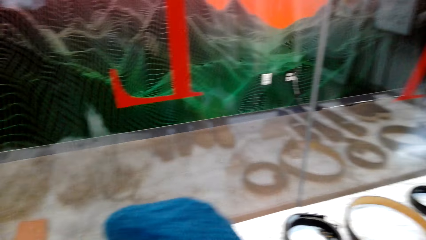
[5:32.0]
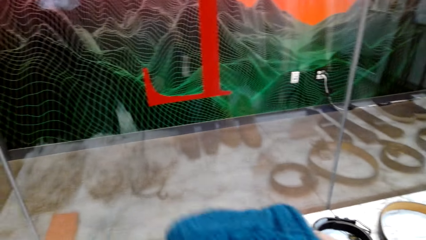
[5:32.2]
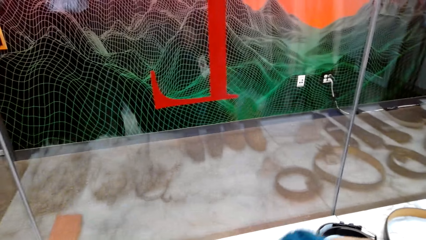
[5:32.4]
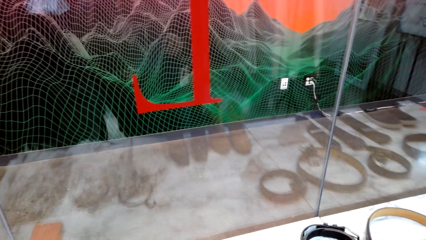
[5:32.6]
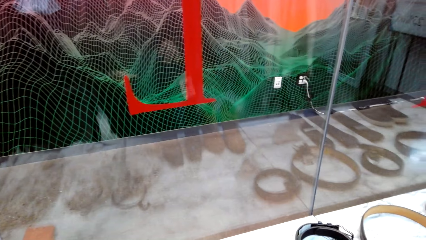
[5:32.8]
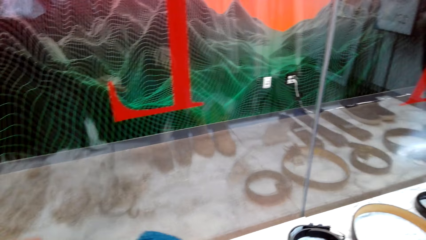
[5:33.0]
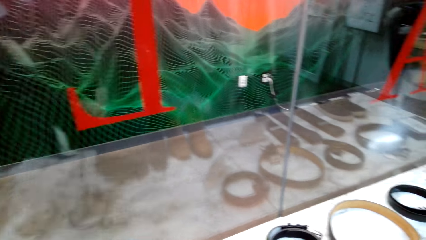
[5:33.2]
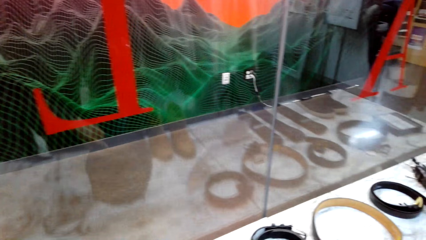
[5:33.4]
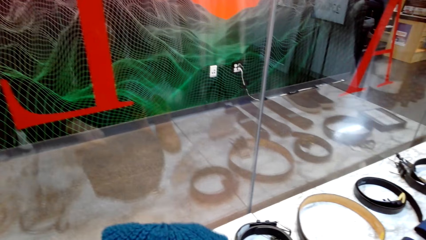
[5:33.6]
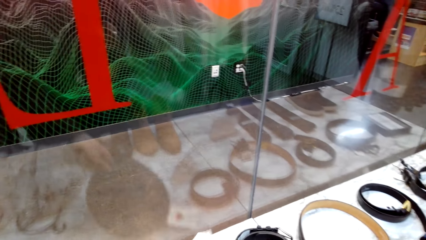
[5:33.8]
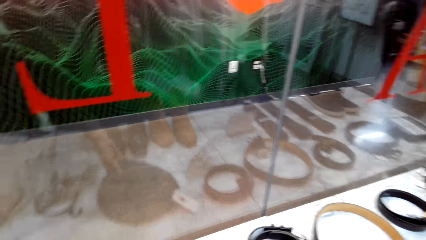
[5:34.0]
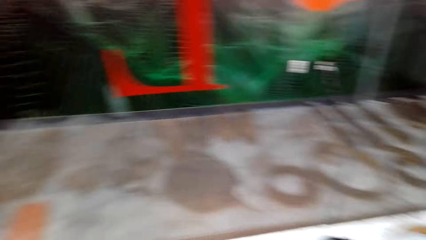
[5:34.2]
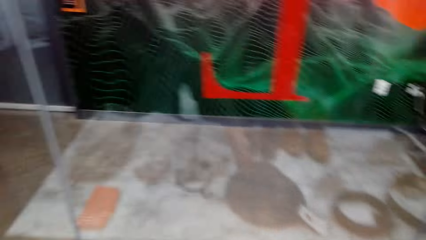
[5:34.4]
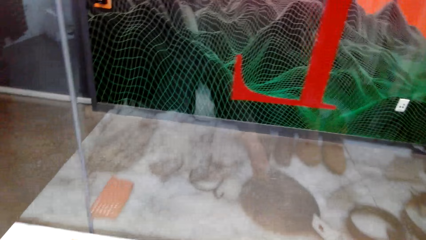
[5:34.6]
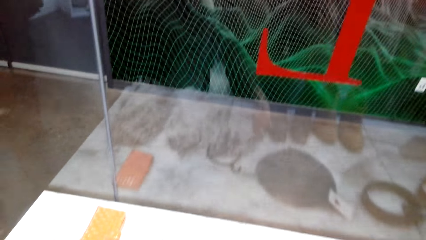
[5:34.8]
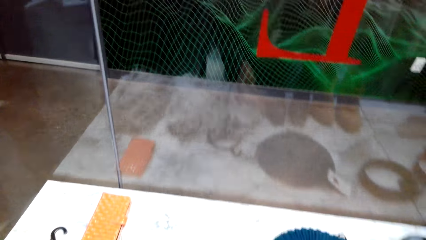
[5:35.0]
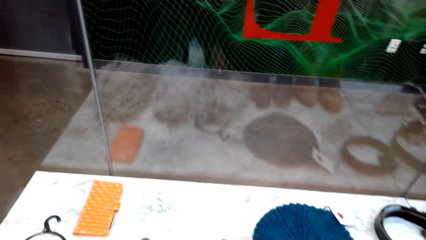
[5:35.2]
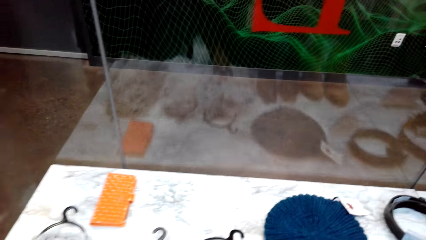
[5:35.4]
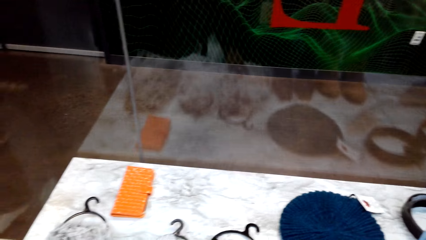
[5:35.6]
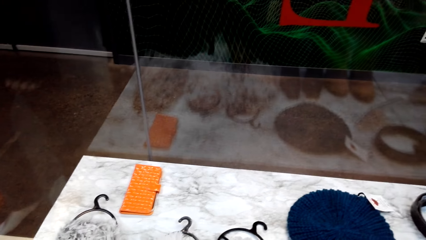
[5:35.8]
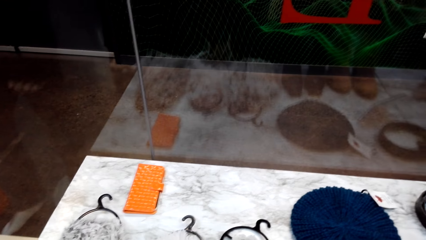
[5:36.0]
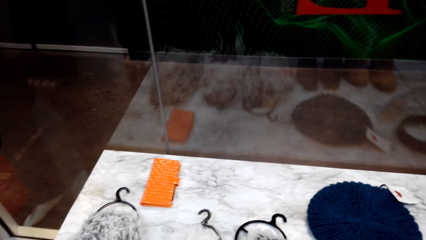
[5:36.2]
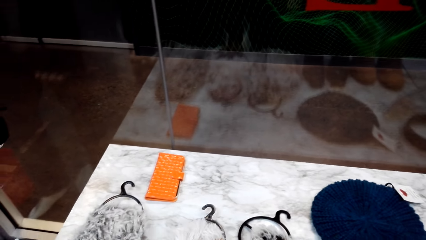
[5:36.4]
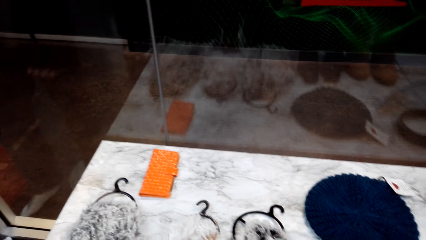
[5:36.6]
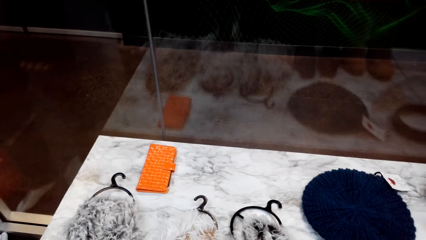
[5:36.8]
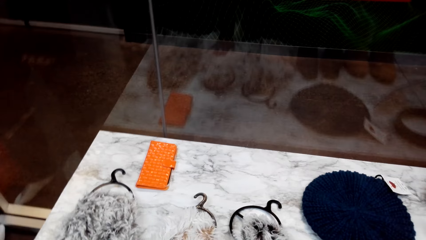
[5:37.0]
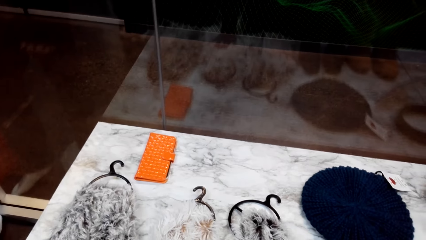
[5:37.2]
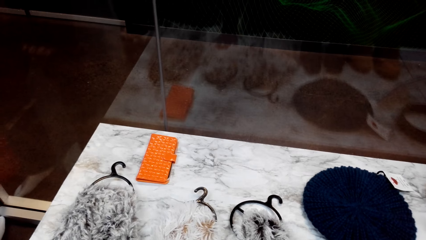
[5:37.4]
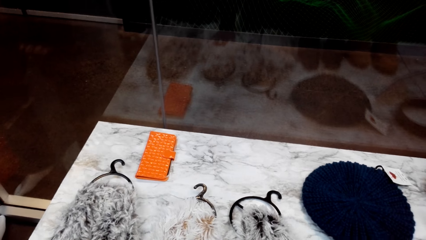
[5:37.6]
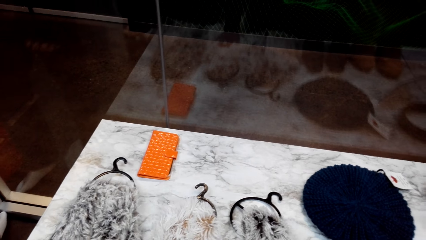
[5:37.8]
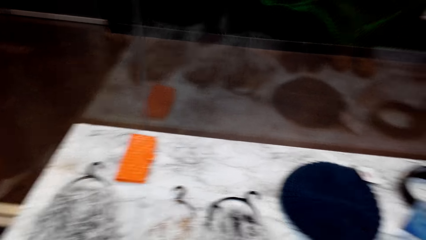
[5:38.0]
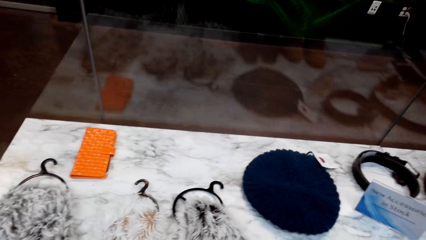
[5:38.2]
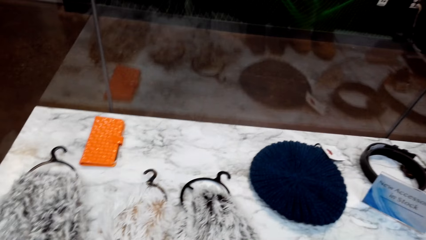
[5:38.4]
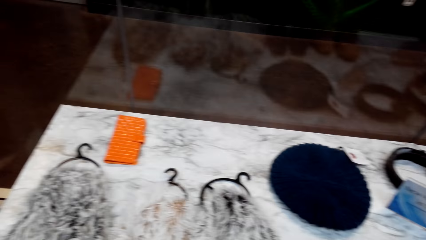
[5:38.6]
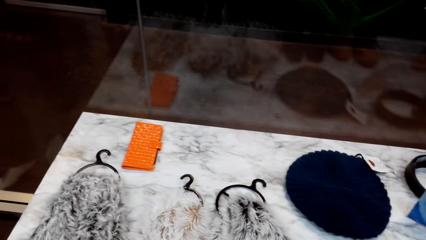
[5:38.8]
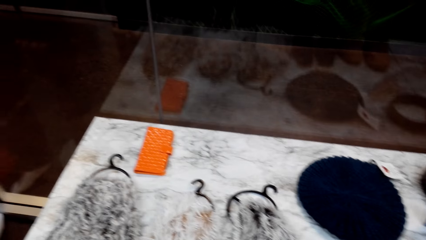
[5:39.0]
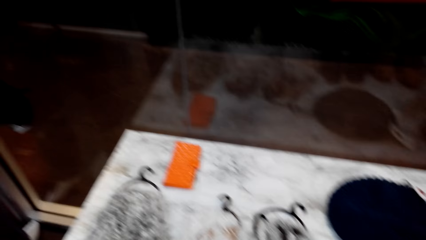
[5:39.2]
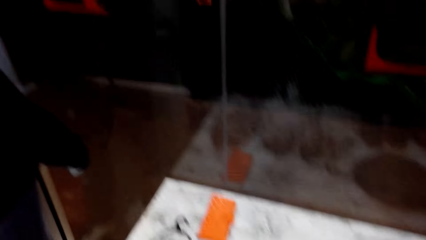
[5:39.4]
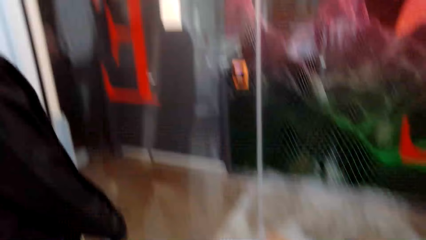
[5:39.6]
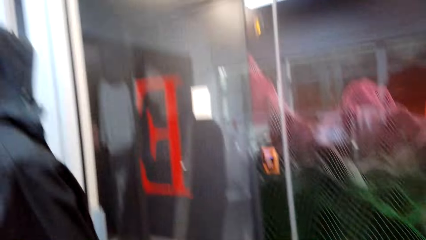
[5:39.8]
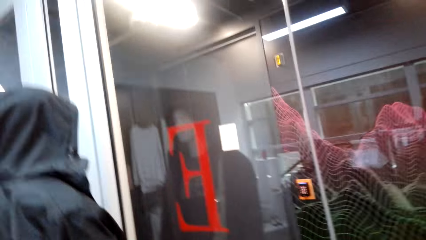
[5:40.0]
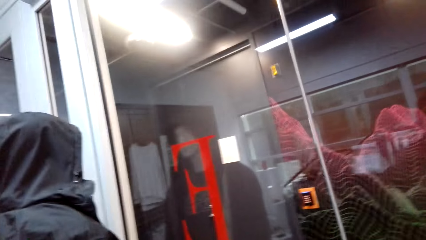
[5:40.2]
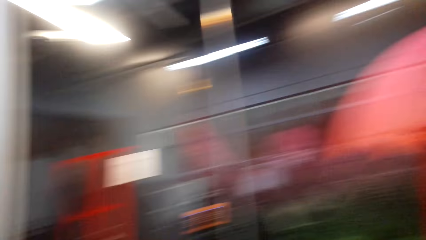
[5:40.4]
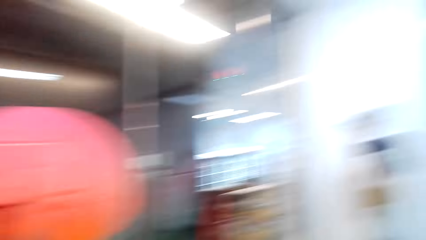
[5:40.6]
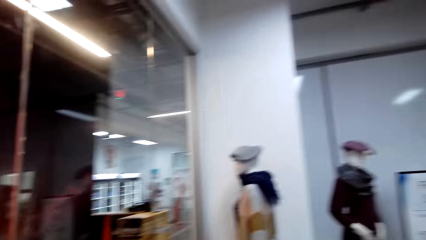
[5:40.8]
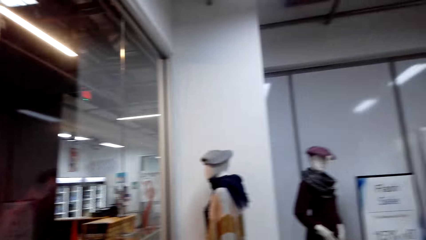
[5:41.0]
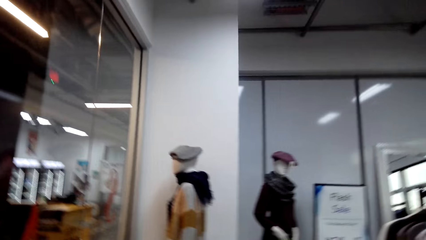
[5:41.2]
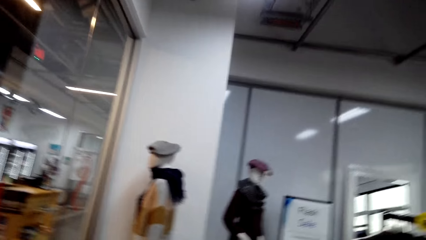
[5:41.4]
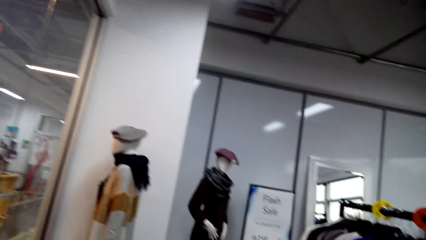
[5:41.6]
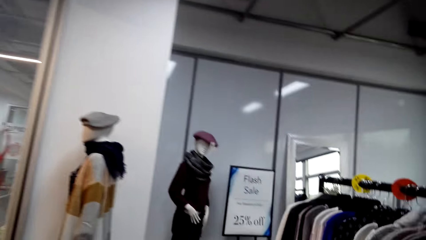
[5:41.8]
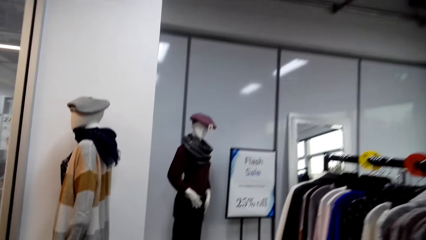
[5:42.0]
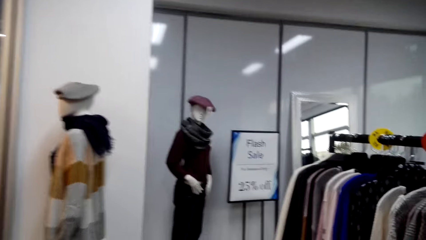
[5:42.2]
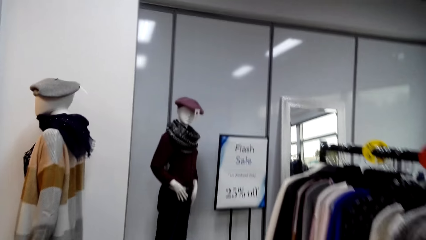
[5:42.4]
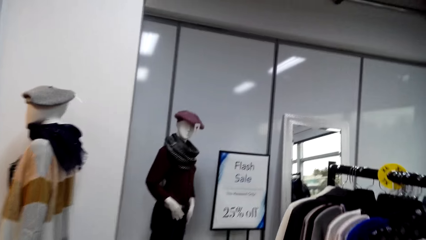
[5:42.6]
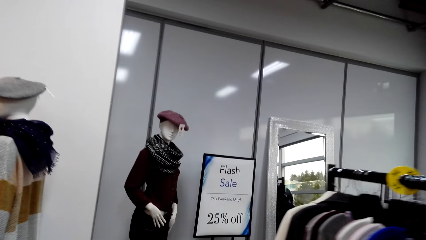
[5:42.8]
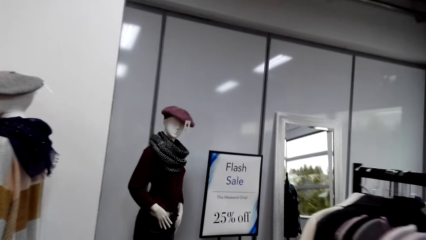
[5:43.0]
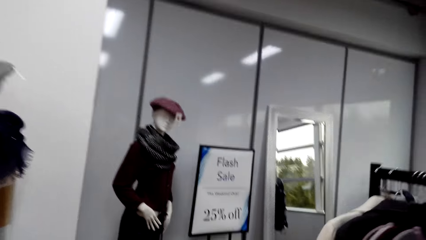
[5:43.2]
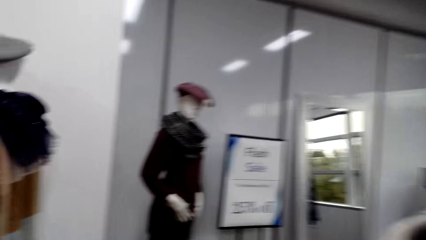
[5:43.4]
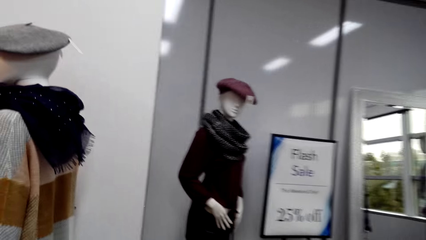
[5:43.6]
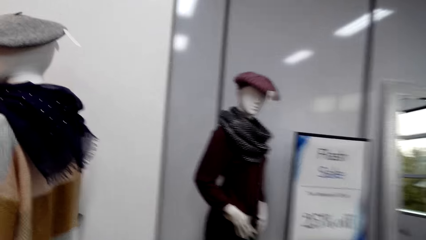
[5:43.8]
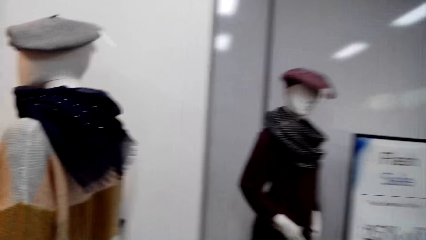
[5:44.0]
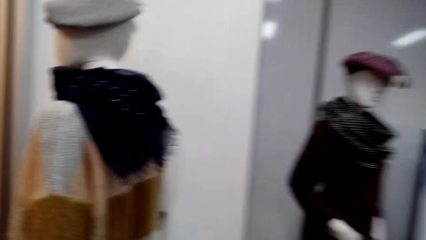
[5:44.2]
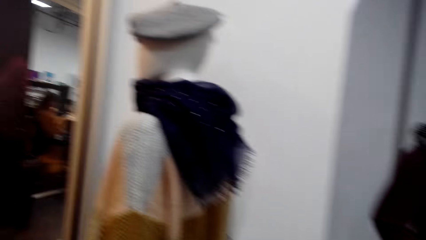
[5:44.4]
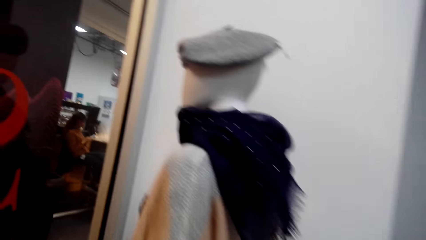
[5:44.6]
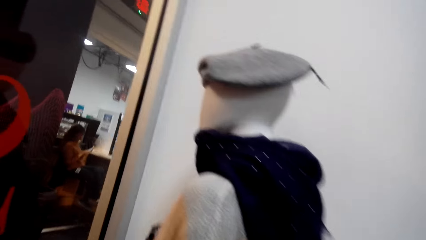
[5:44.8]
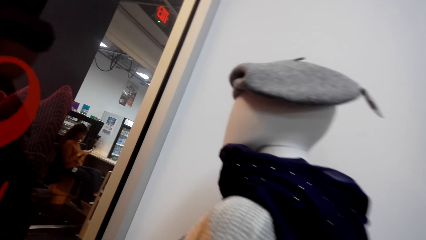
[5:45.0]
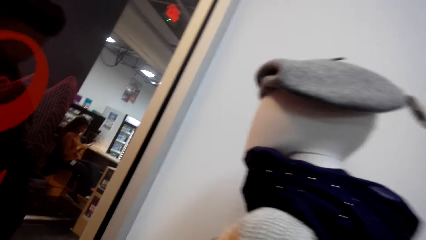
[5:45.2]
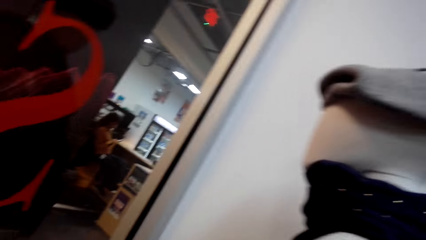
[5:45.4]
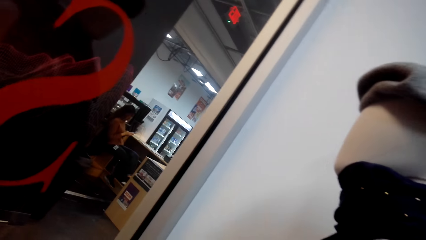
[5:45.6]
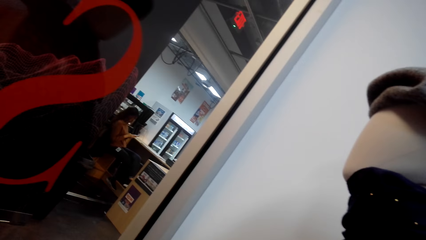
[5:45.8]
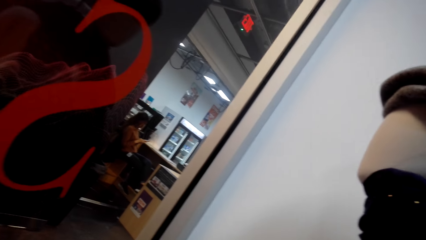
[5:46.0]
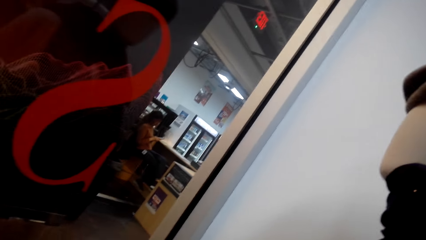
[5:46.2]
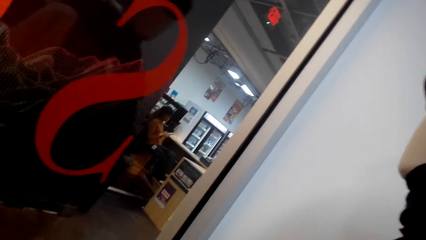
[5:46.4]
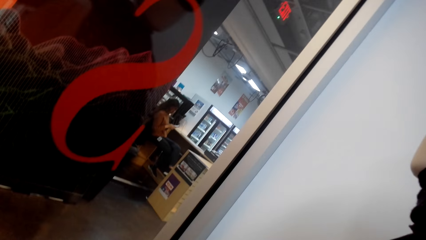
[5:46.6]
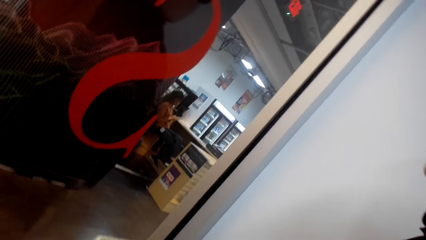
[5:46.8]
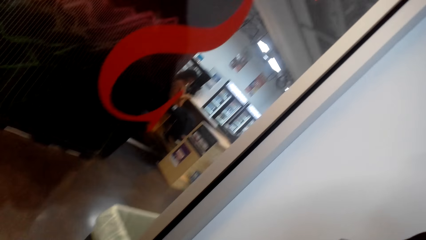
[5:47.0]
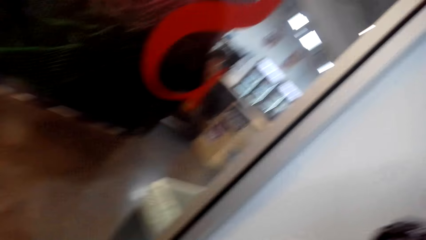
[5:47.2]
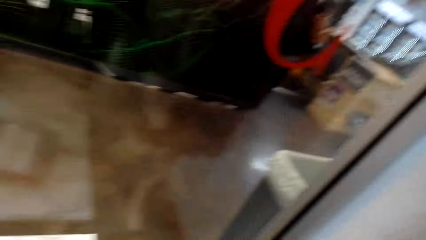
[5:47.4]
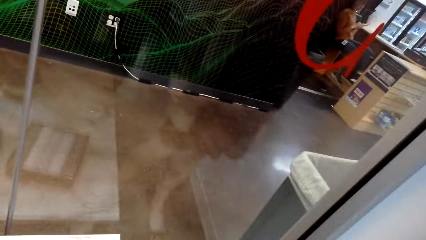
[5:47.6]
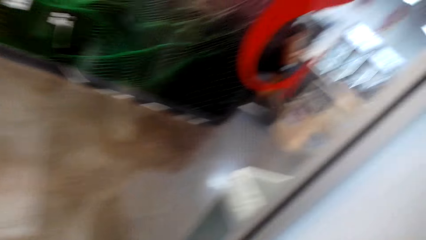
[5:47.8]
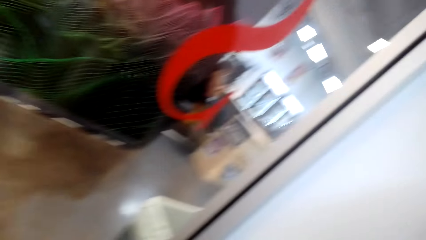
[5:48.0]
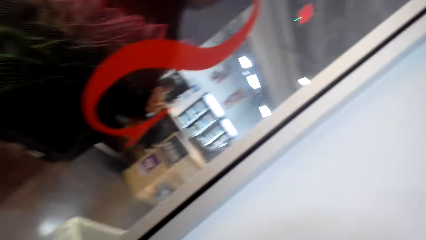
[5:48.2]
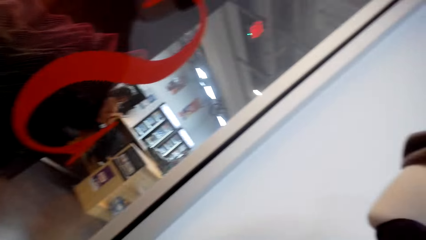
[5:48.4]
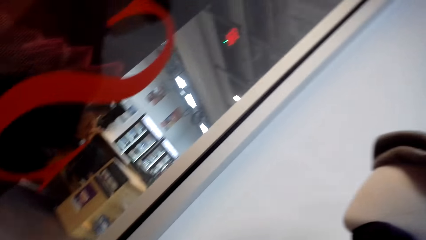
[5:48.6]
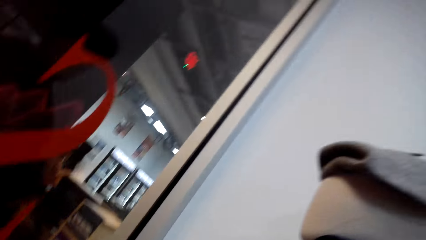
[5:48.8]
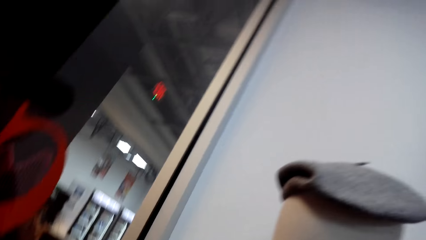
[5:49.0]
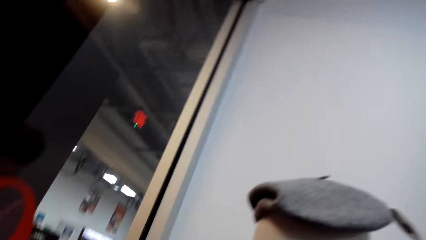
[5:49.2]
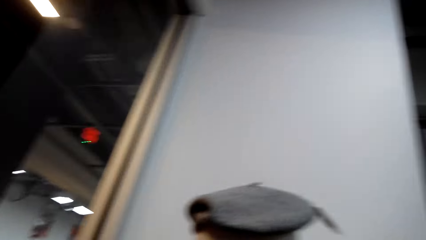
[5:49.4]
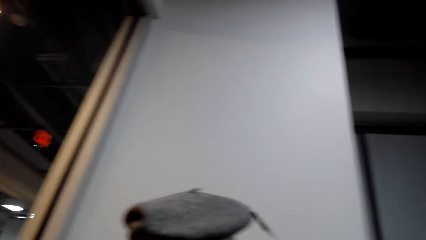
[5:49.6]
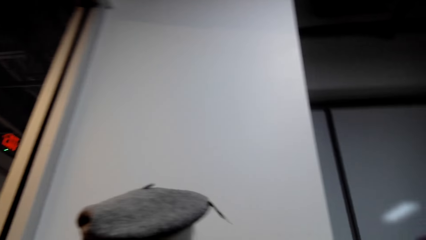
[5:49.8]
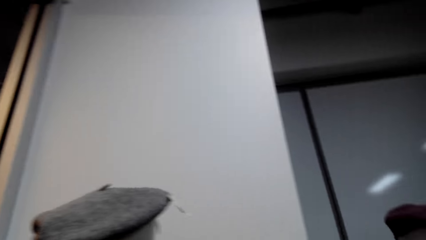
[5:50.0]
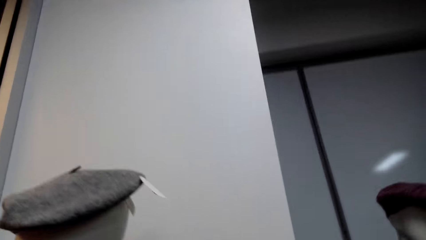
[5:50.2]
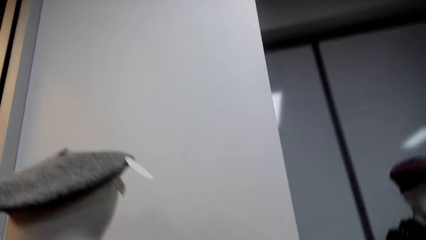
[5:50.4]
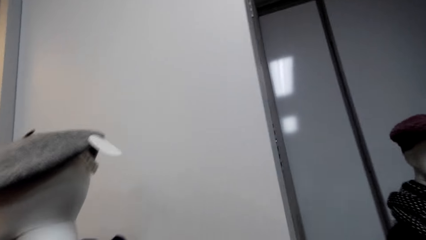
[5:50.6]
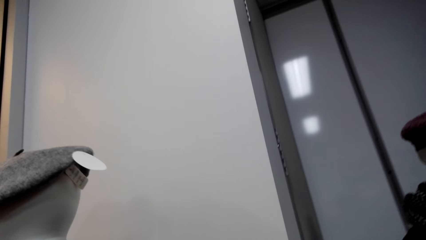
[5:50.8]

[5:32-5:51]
The camera wearer checks the head cover. They return the head cover on the table. They look around. They look at the clothes in the store.
